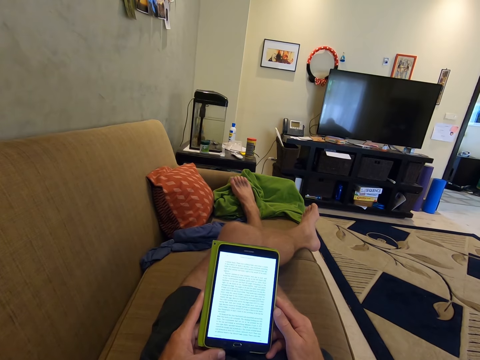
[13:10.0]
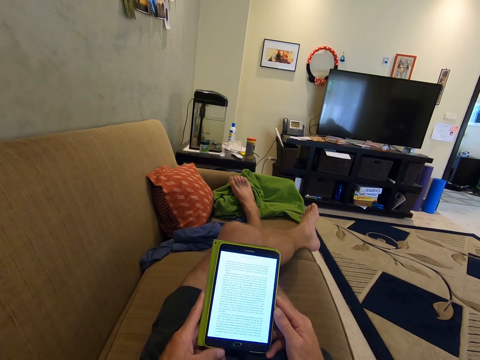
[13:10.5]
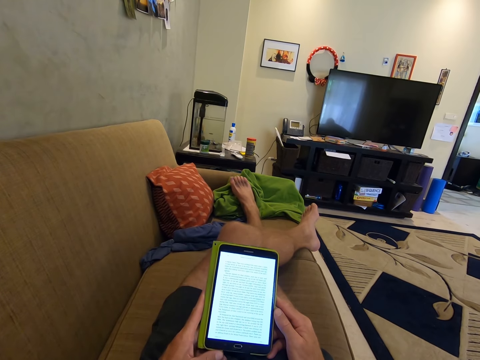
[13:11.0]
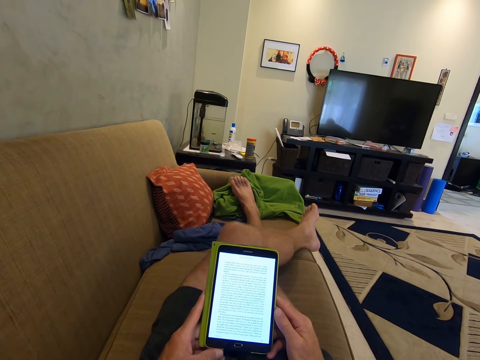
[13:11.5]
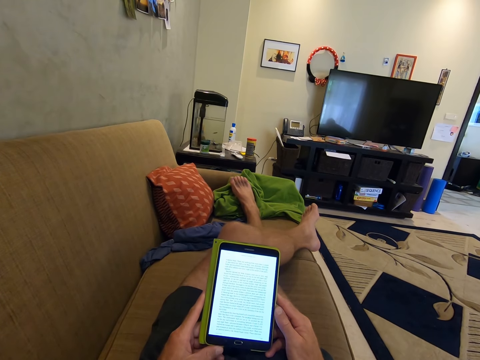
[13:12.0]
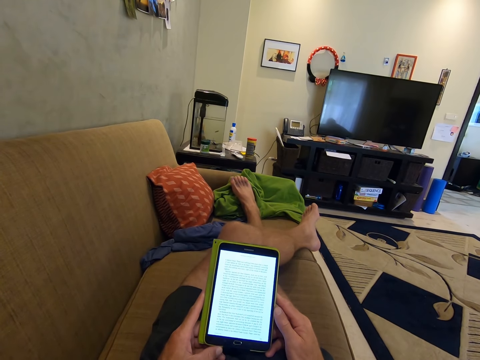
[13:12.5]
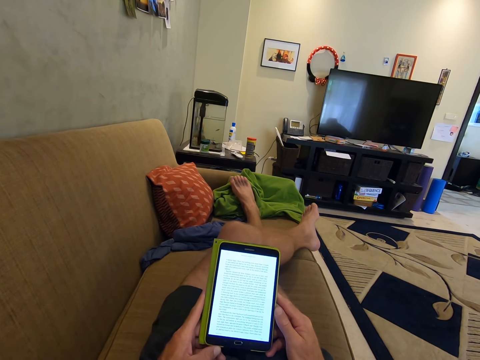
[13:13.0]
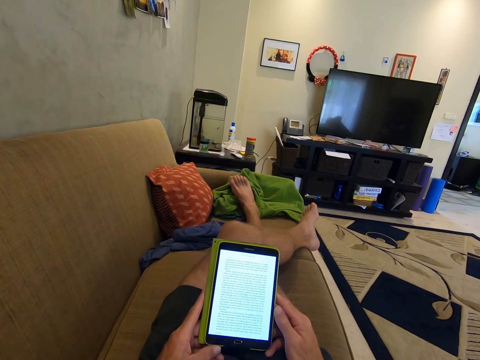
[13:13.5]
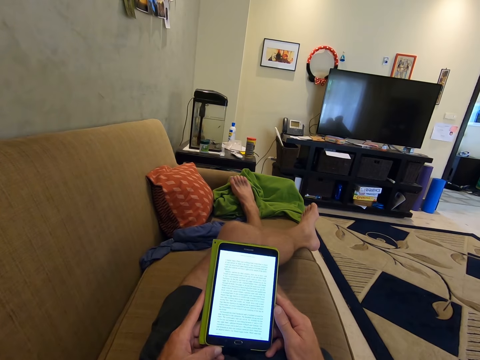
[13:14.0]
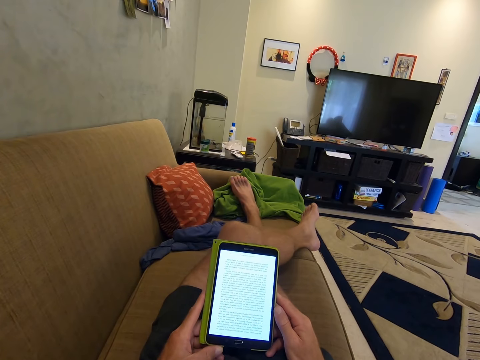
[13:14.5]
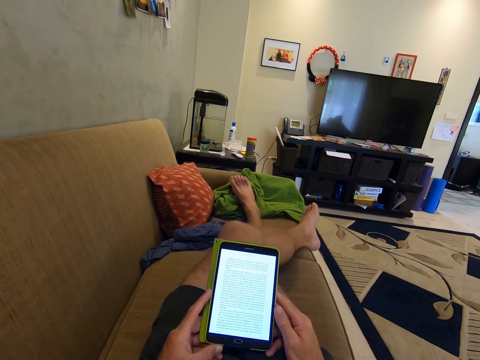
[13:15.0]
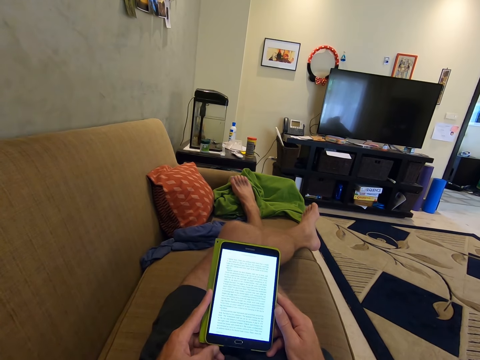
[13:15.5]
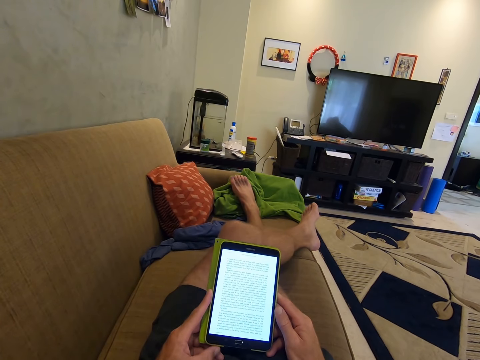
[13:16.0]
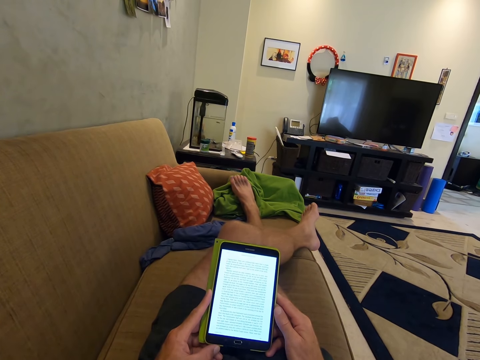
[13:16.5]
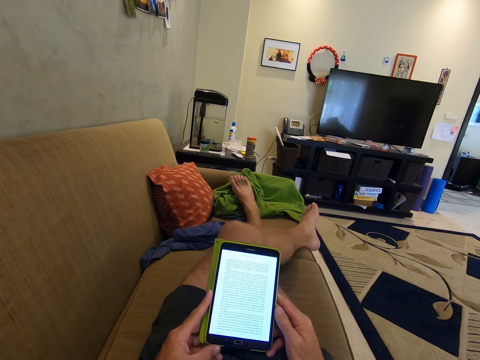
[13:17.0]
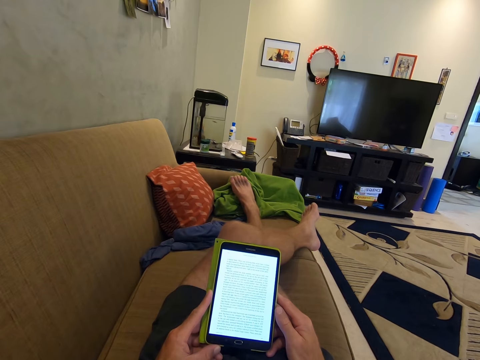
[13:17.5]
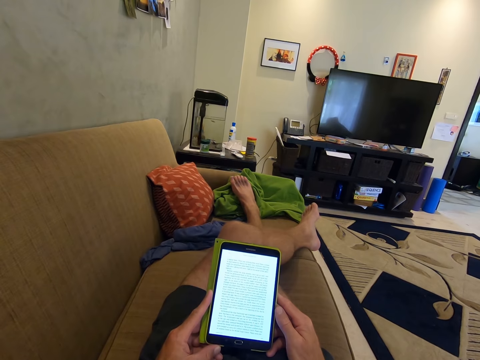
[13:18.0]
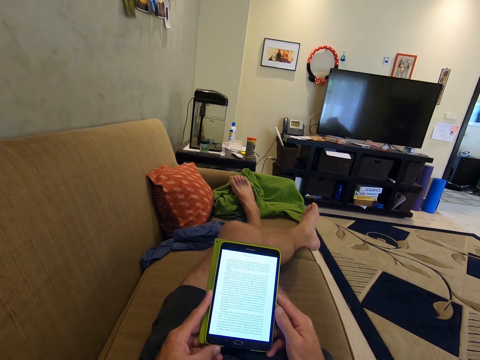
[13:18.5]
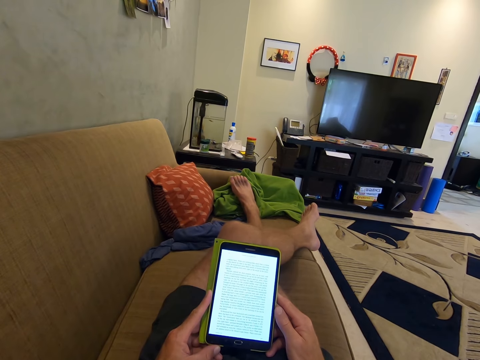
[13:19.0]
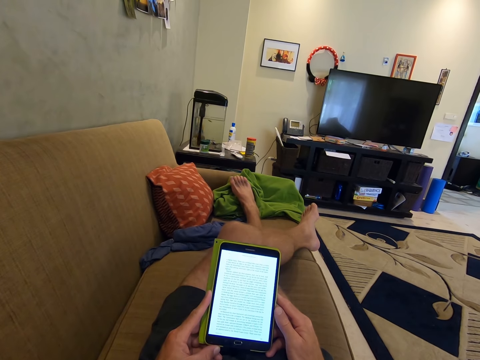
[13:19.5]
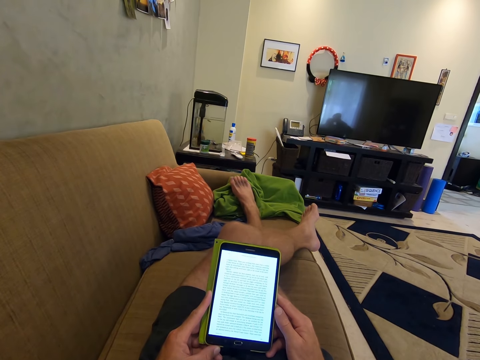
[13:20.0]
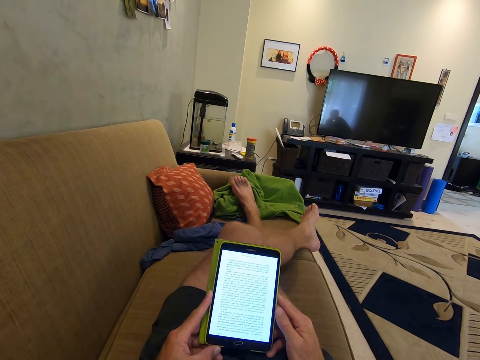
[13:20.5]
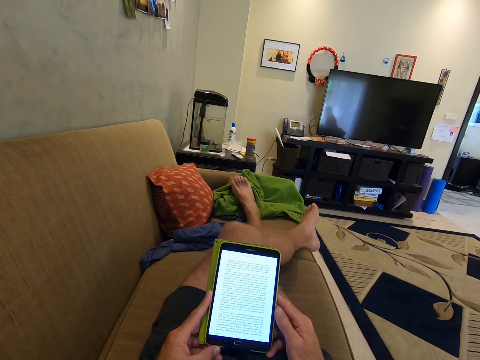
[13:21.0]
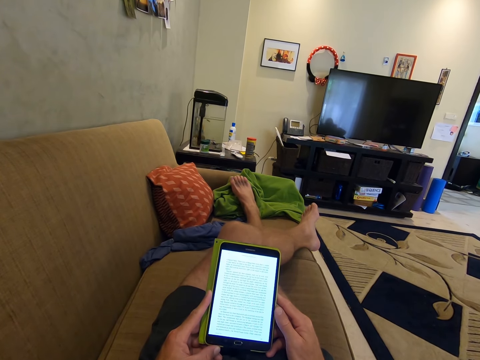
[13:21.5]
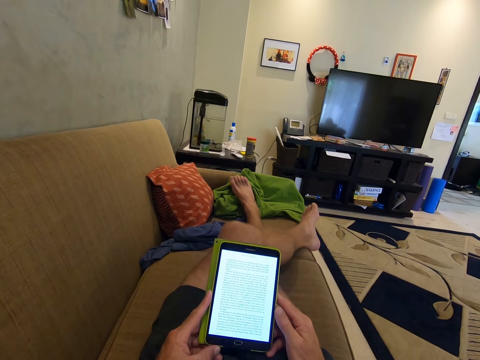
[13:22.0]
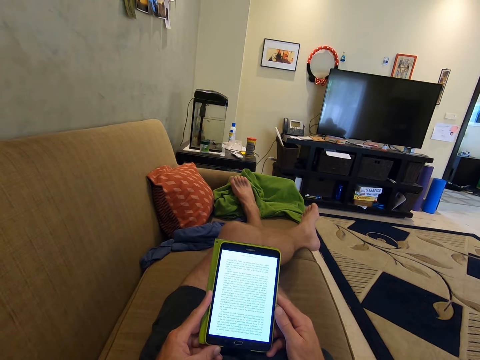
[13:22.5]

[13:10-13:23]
The camera wearer moves the phone.

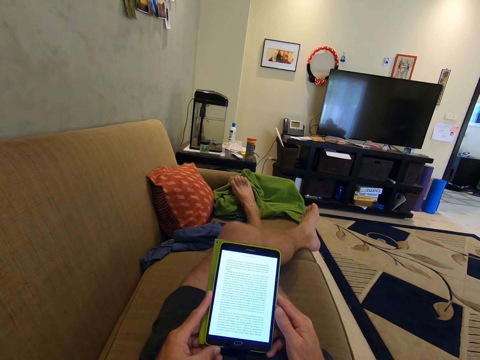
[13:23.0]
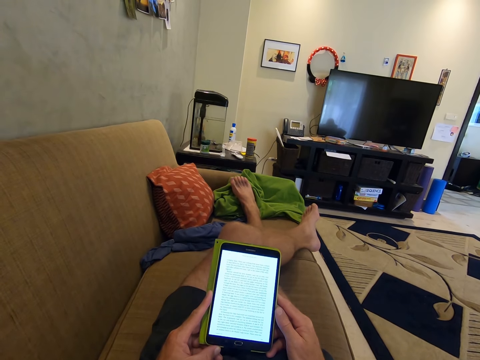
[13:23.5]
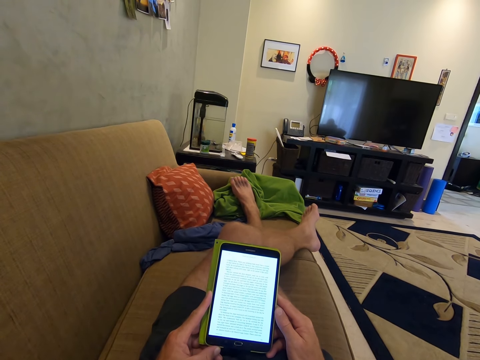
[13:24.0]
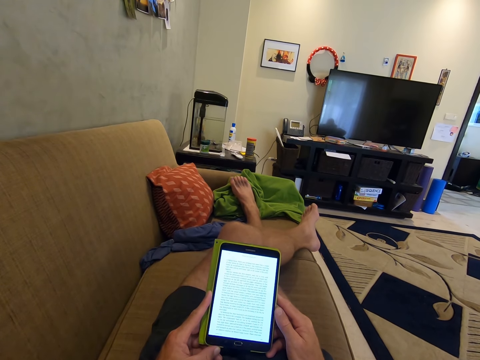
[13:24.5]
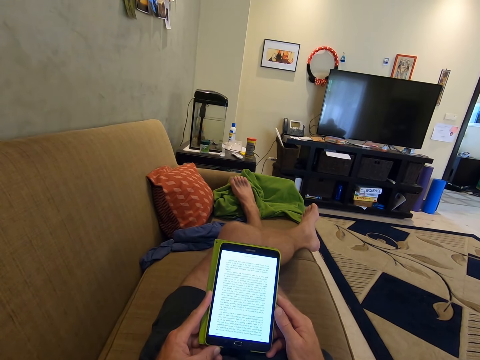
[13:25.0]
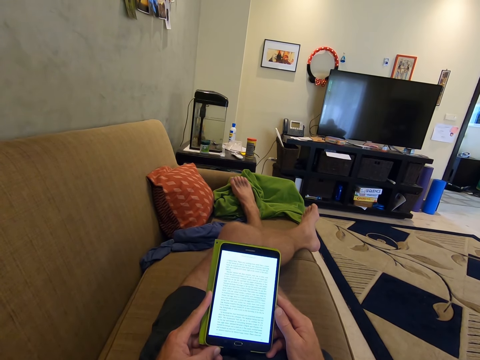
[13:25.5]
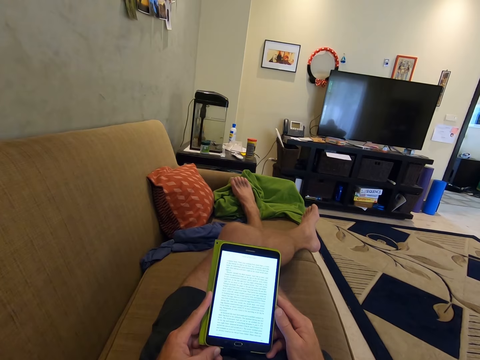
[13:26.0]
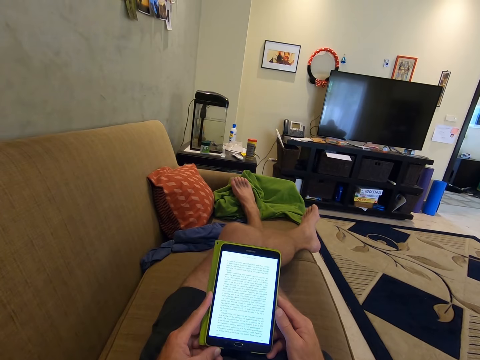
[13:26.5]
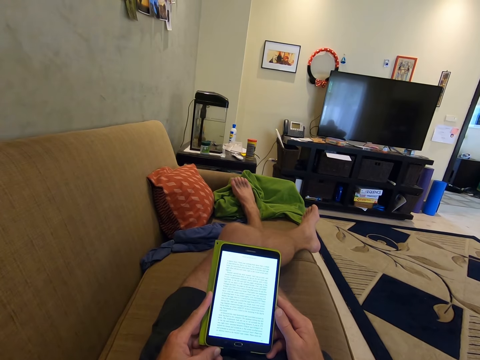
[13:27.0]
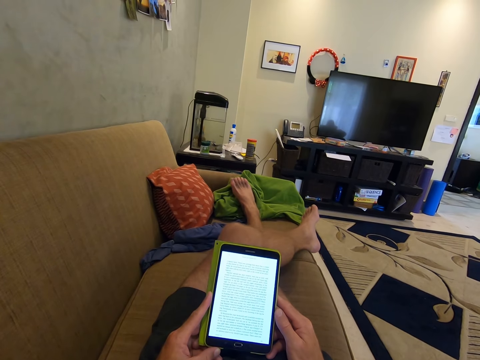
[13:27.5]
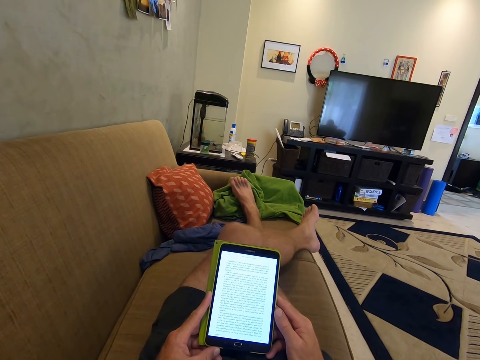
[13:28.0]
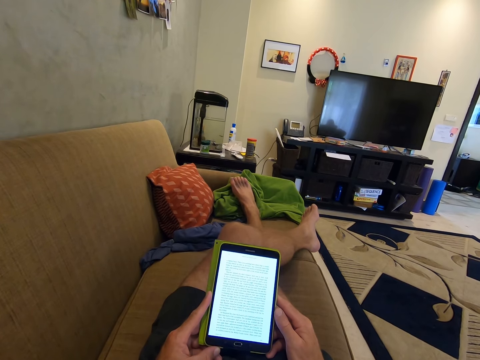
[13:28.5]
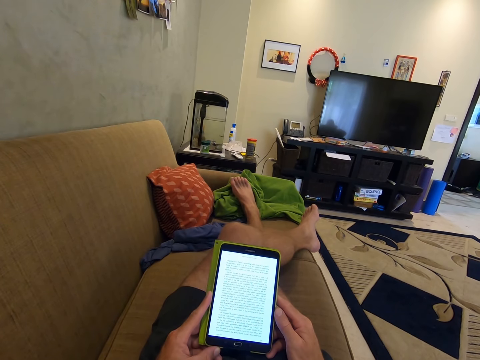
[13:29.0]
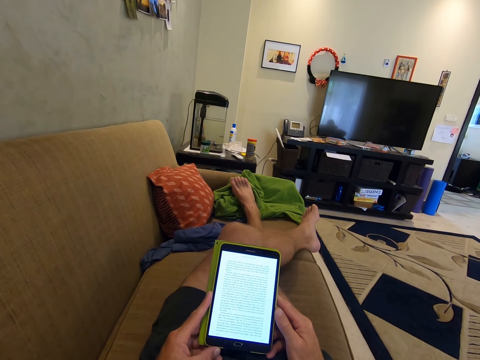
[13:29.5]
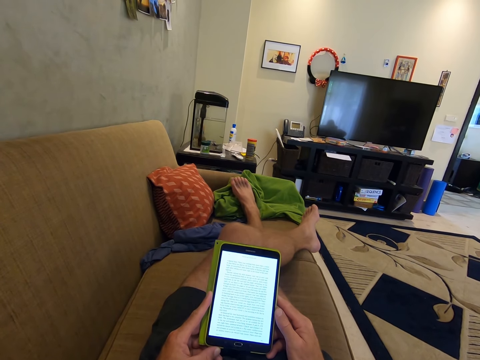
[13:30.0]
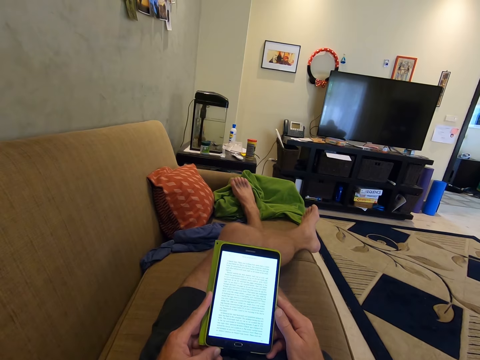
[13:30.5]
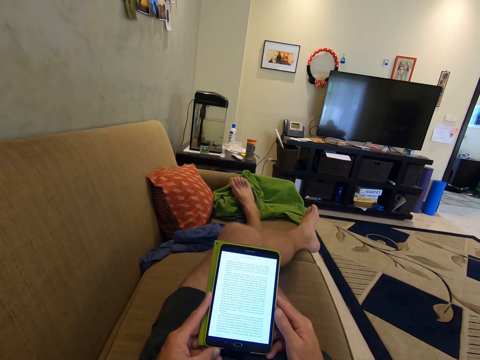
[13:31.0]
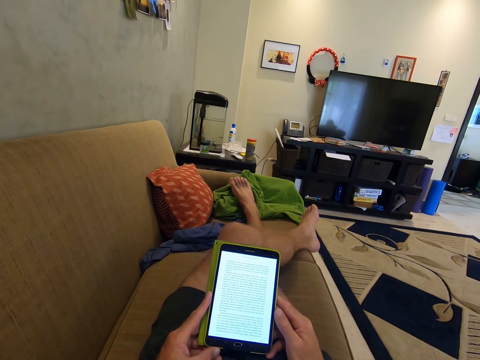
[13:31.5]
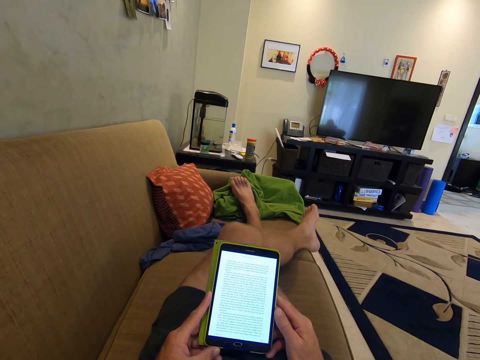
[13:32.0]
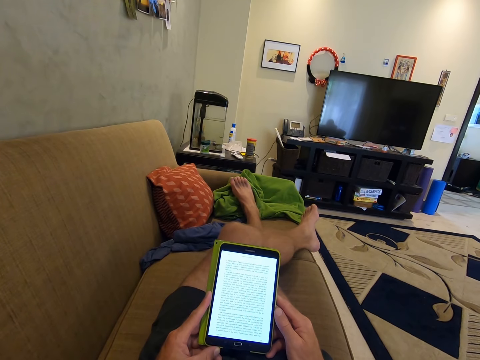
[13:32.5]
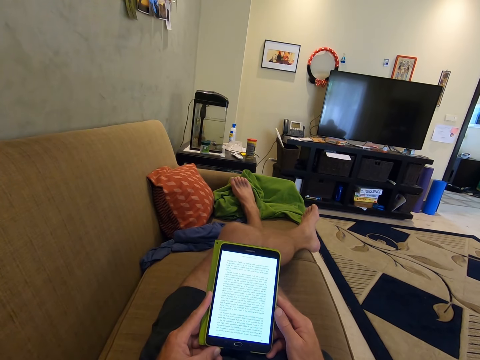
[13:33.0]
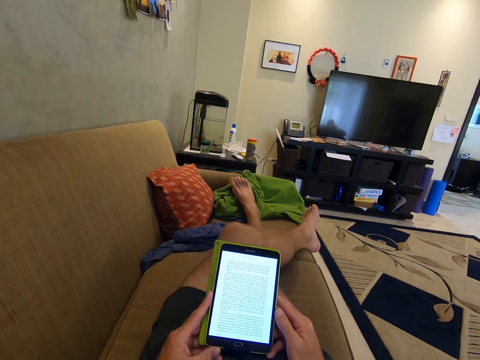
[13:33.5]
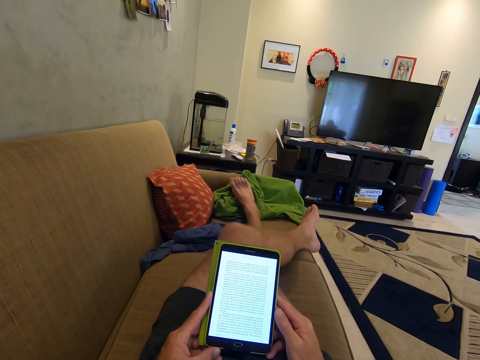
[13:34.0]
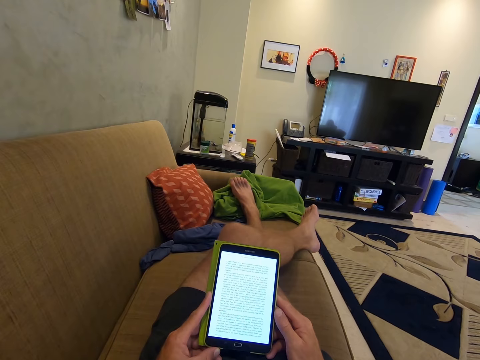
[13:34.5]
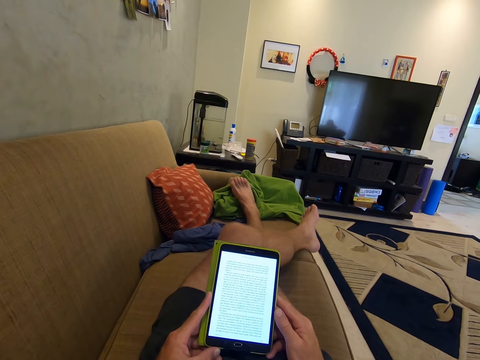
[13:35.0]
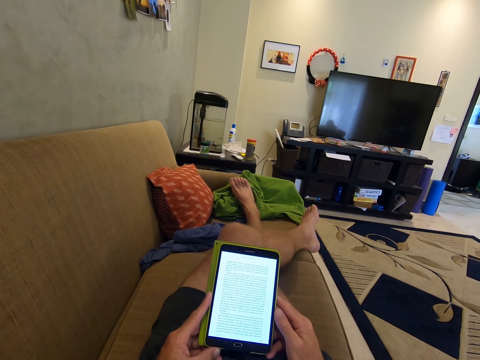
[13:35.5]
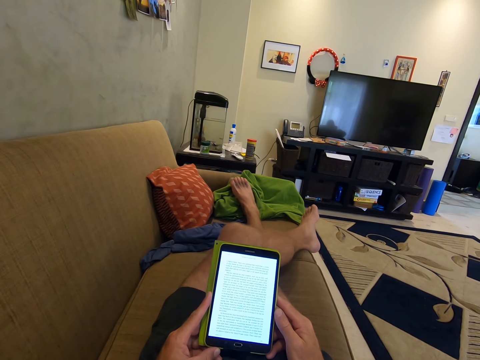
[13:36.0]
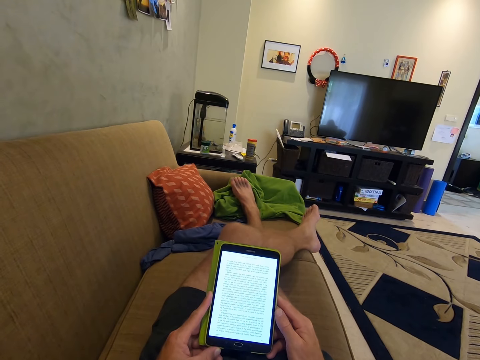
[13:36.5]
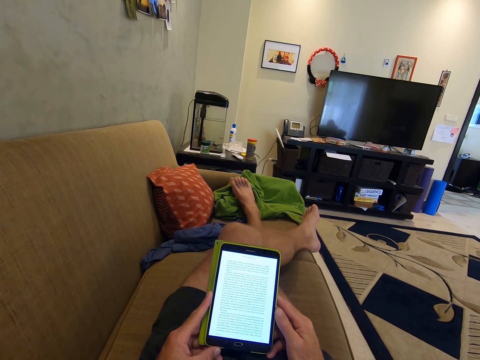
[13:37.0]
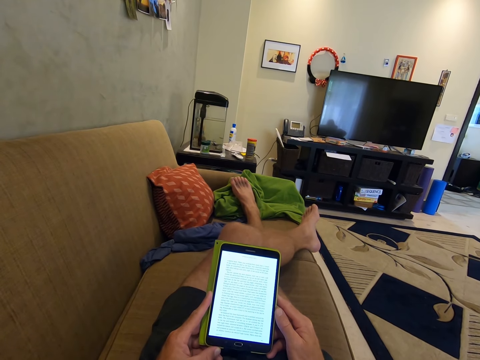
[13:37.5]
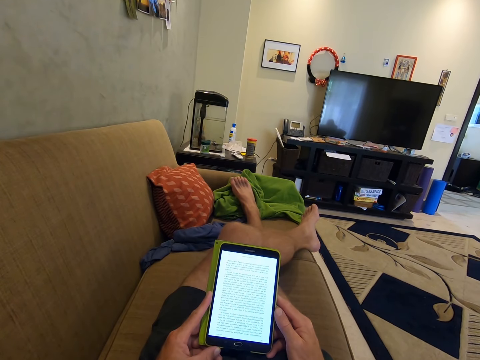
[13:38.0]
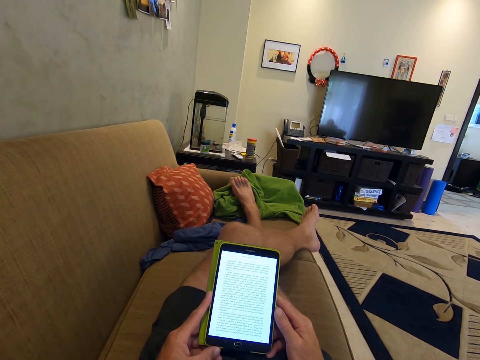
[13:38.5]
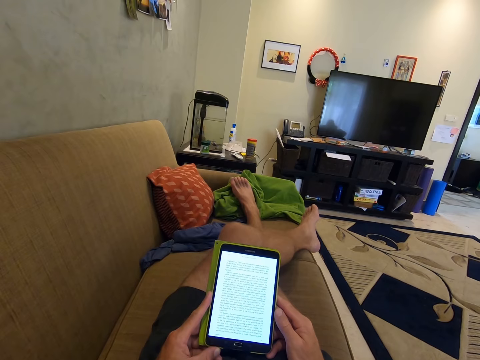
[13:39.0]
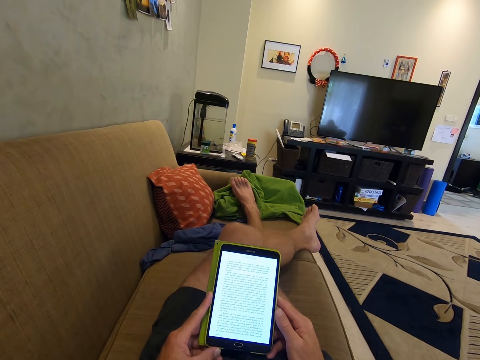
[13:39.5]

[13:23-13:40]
The camera wearer reads.
